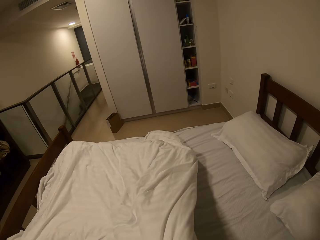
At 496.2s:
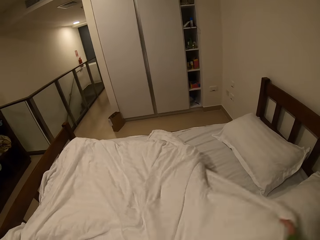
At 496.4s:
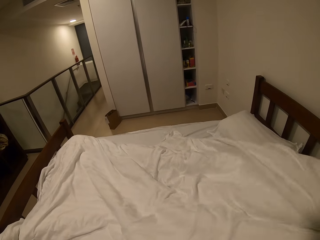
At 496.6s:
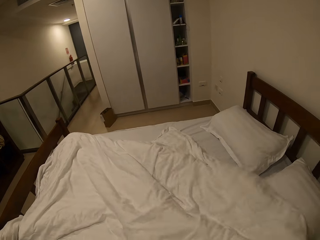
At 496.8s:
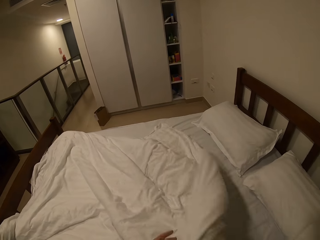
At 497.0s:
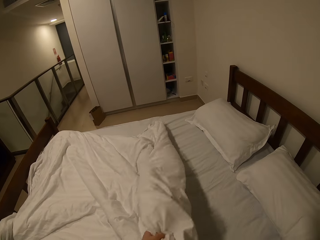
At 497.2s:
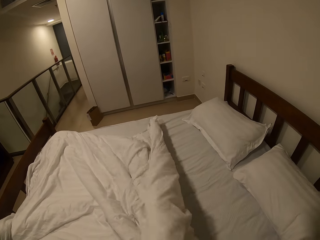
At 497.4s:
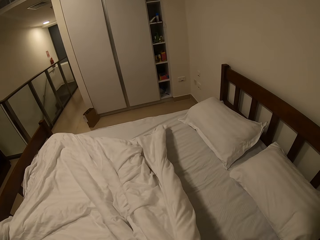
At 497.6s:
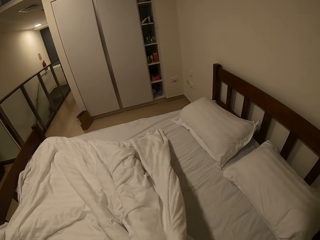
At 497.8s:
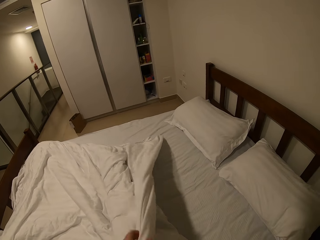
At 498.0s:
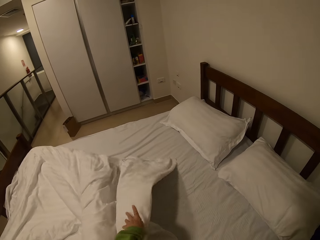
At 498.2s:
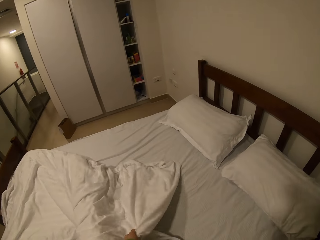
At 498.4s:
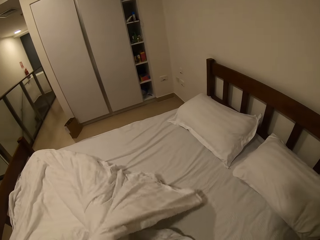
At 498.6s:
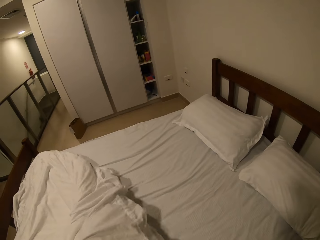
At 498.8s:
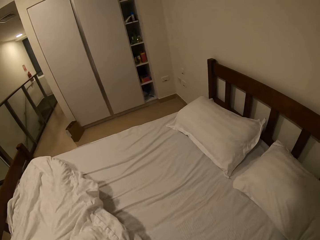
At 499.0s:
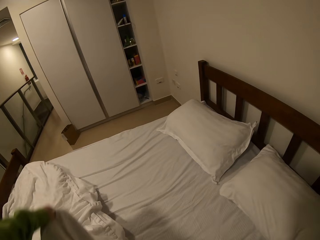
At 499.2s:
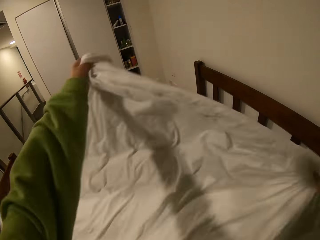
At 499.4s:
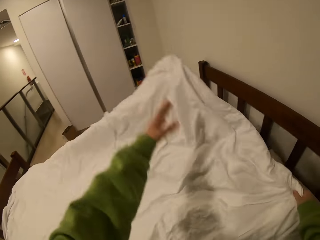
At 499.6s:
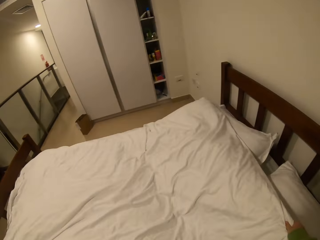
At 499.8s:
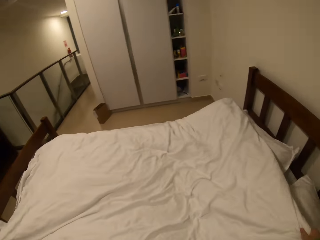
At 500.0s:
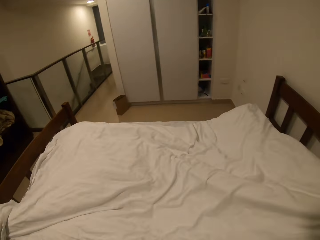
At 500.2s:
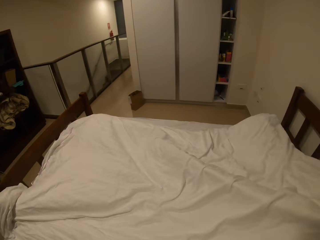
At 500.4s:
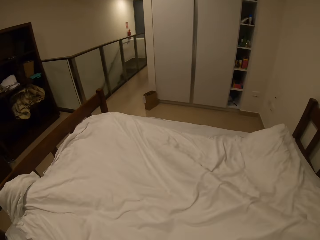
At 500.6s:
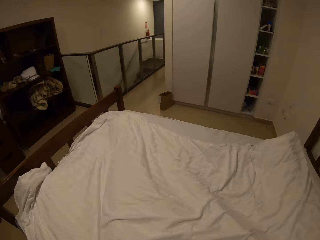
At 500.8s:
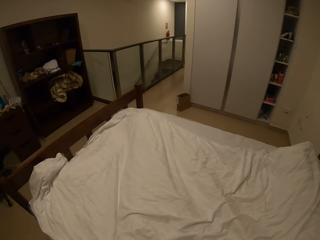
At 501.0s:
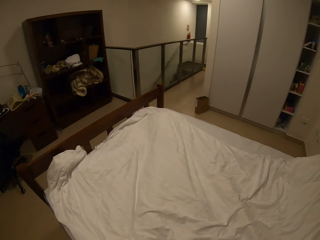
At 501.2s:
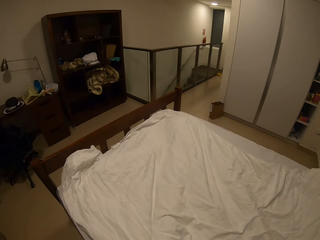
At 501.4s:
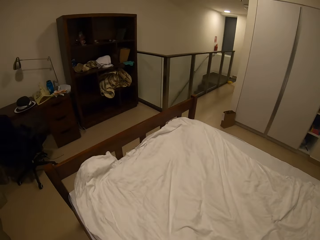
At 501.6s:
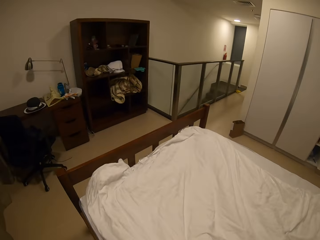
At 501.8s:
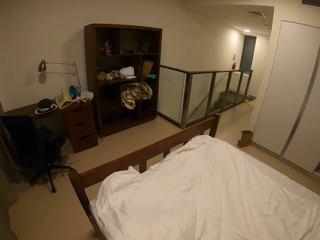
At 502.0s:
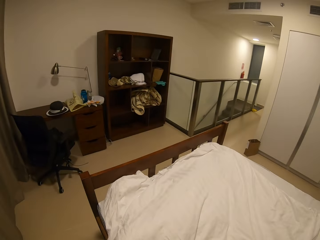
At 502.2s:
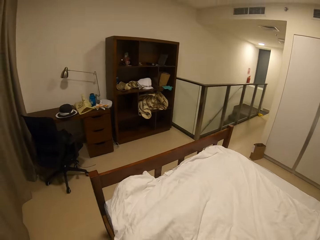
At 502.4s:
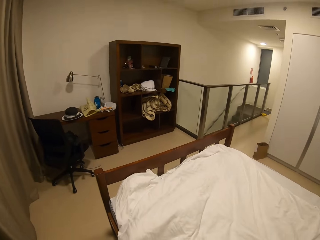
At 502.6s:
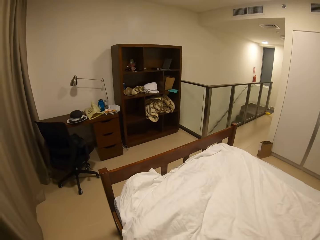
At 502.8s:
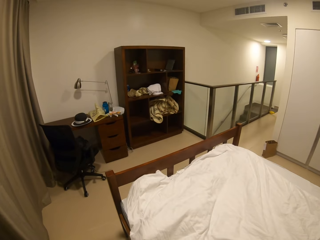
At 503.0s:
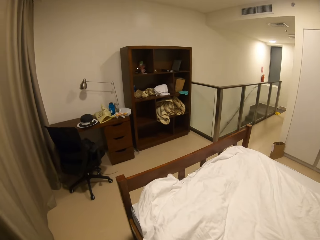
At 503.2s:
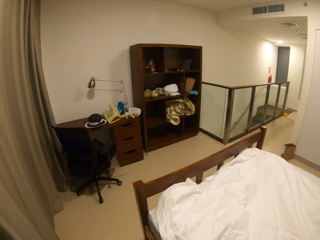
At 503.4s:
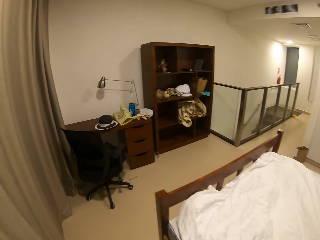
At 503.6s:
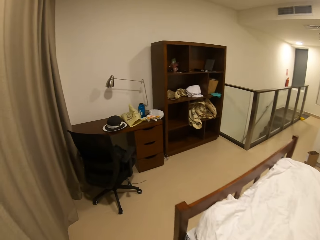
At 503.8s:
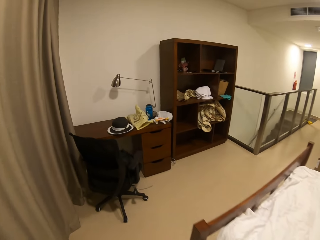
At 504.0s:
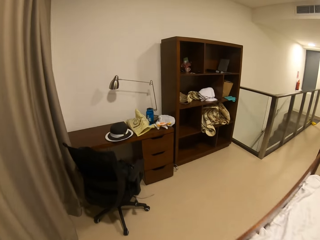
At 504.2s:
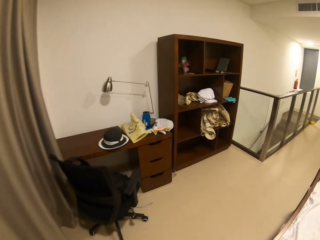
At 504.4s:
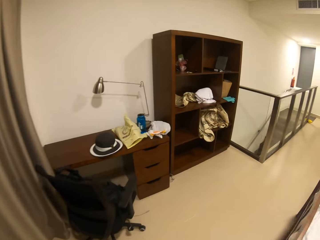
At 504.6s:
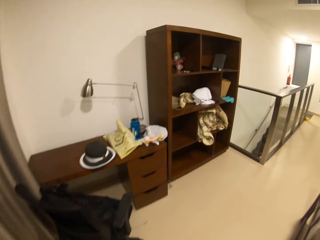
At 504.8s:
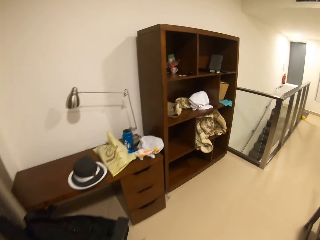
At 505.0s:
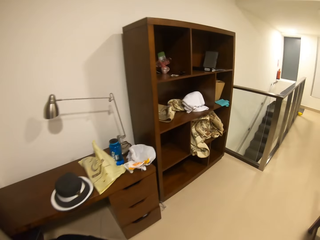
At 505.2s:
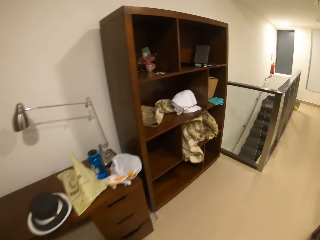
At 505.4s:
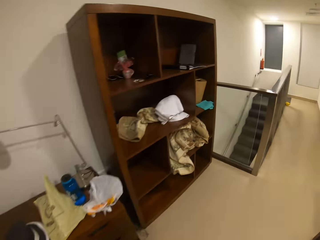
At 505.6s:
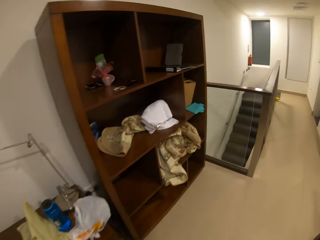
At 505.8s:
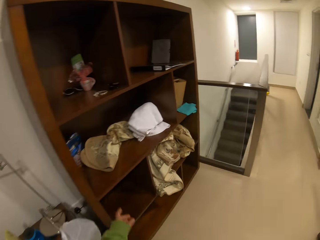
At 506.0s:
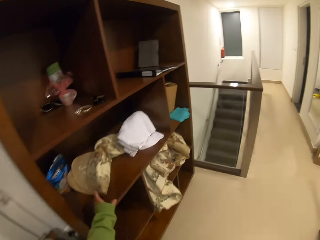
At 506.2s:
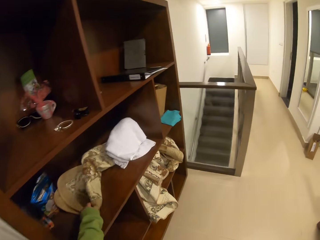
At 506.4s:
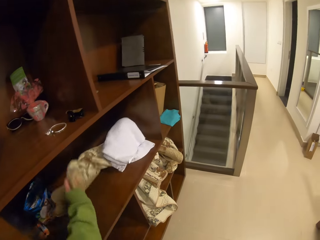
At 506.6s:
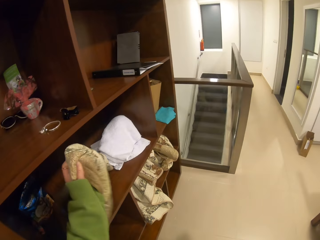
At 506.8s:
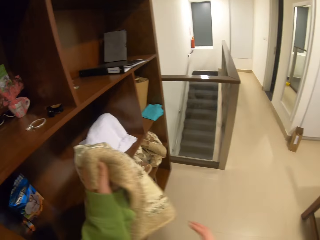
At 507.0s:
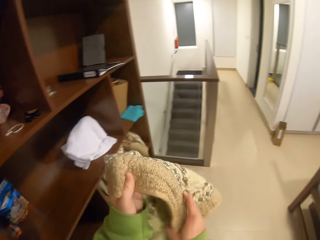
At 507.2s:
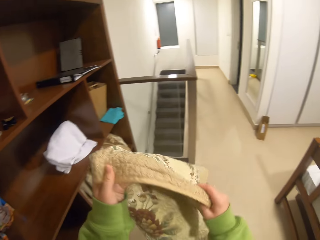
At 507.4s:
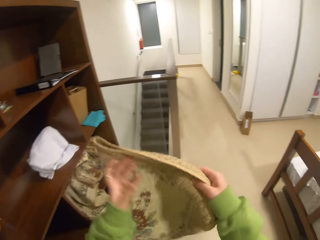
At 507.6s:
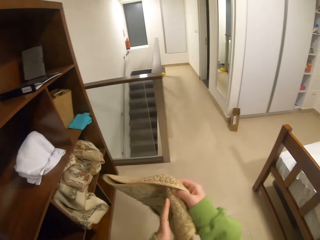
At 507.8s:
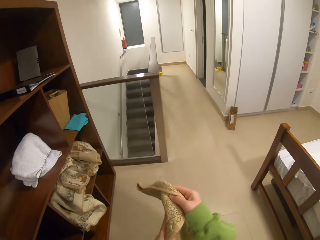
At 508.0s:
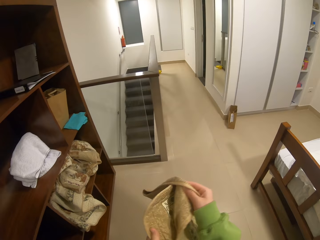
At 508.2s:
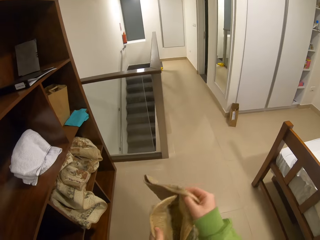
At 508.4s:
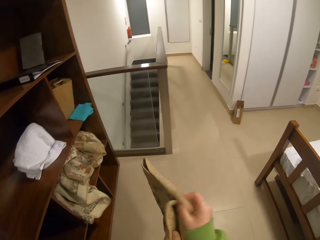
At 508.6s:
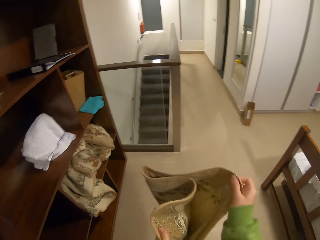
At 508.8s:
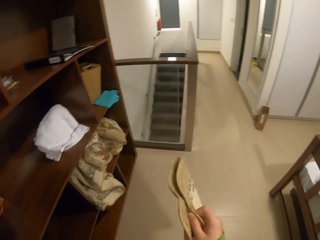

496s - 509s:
The camera wearer spreads the duvet on the bed. They walk along the bed. They walk towards the shelf. They take a cover or mat.

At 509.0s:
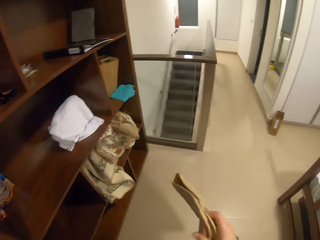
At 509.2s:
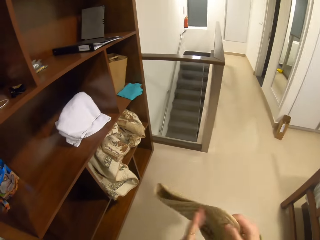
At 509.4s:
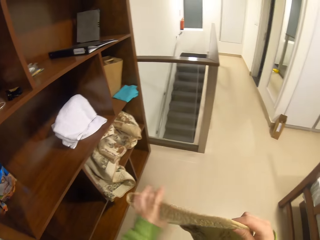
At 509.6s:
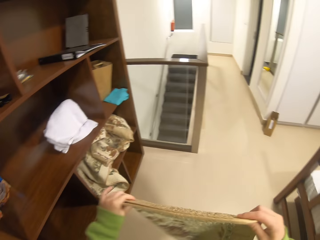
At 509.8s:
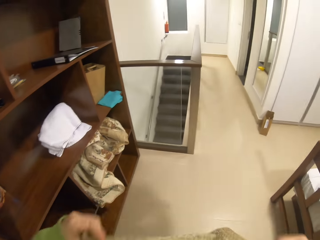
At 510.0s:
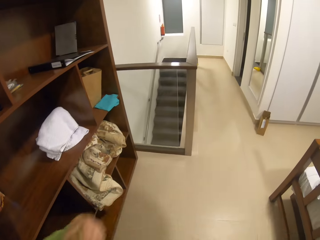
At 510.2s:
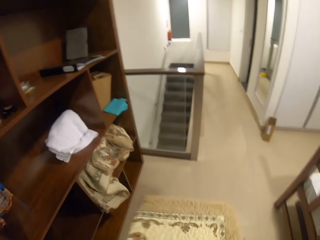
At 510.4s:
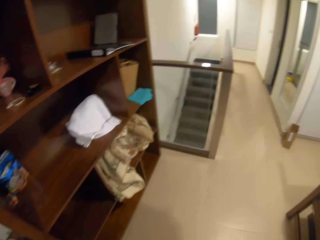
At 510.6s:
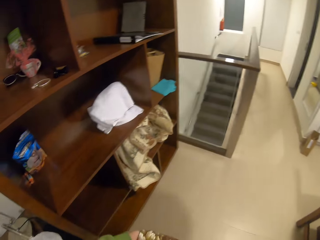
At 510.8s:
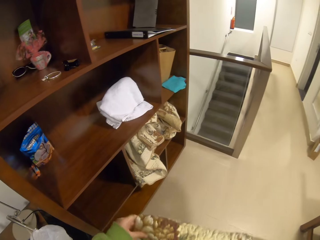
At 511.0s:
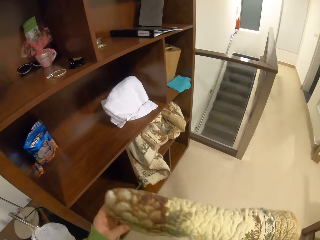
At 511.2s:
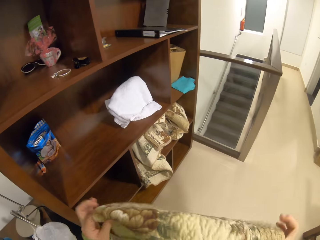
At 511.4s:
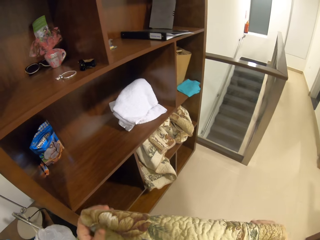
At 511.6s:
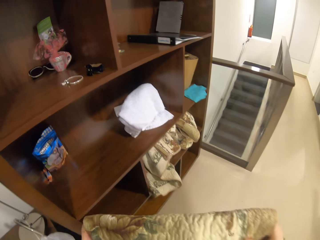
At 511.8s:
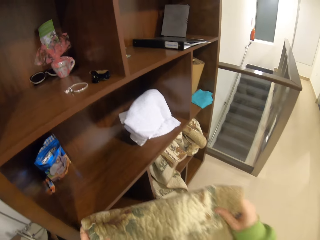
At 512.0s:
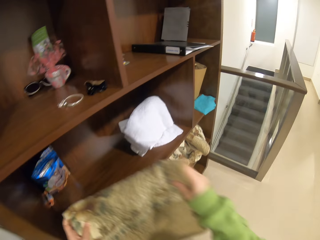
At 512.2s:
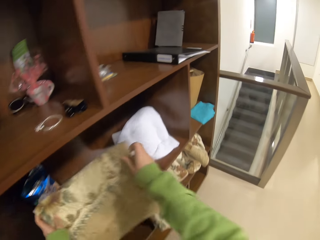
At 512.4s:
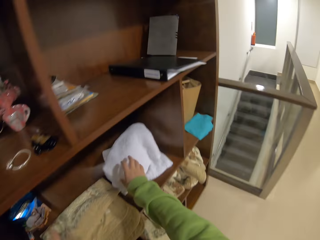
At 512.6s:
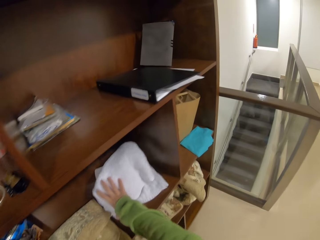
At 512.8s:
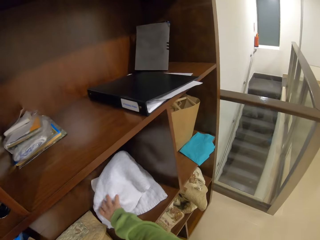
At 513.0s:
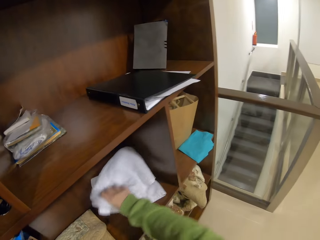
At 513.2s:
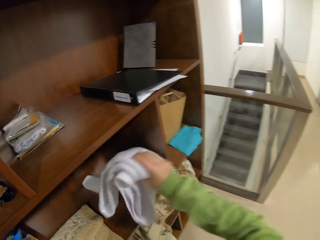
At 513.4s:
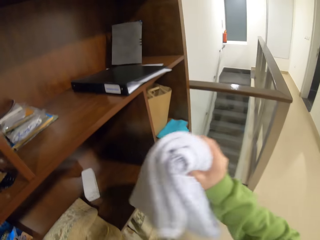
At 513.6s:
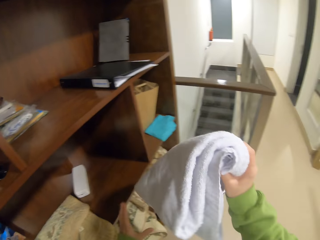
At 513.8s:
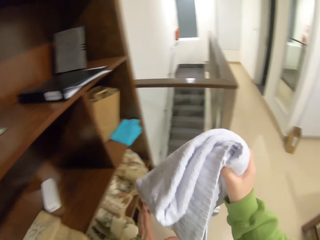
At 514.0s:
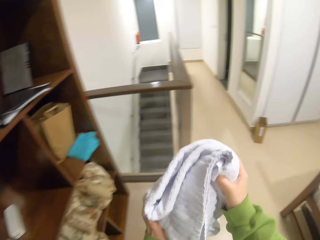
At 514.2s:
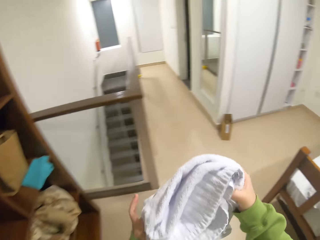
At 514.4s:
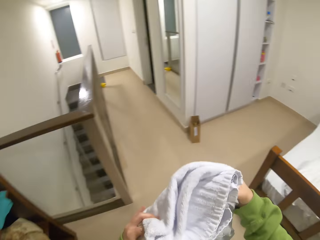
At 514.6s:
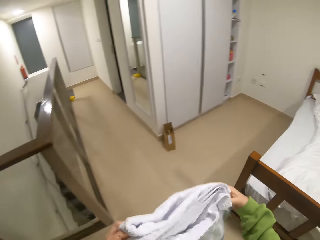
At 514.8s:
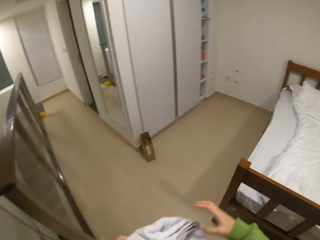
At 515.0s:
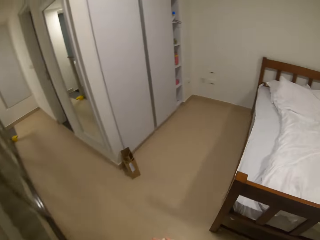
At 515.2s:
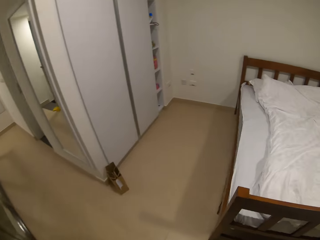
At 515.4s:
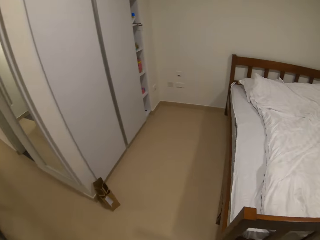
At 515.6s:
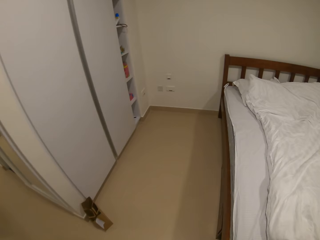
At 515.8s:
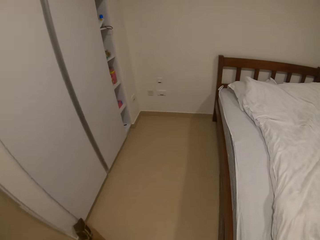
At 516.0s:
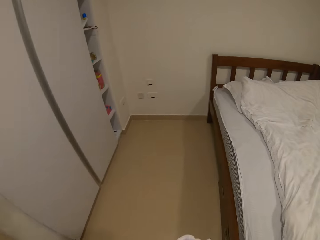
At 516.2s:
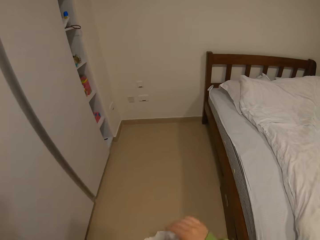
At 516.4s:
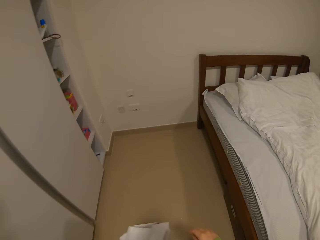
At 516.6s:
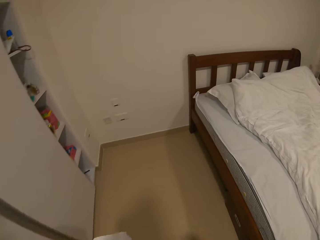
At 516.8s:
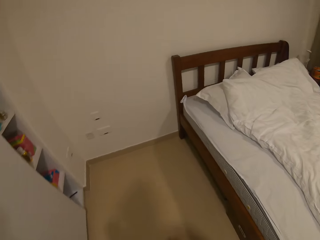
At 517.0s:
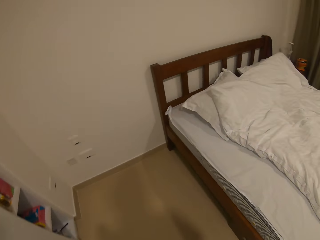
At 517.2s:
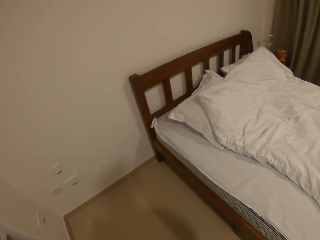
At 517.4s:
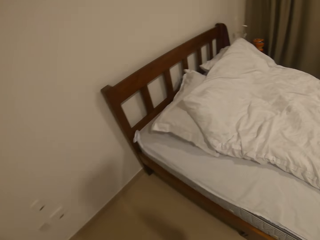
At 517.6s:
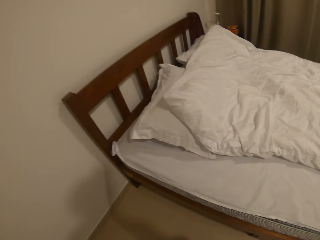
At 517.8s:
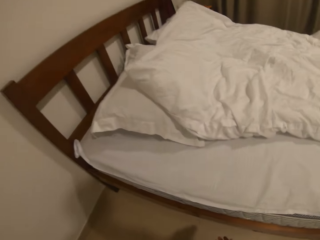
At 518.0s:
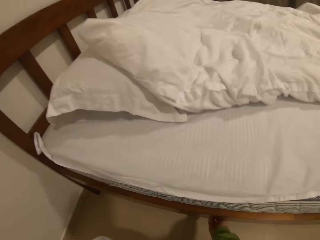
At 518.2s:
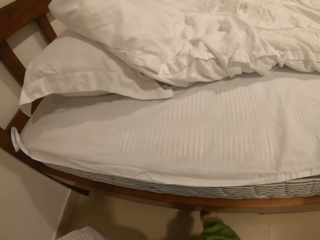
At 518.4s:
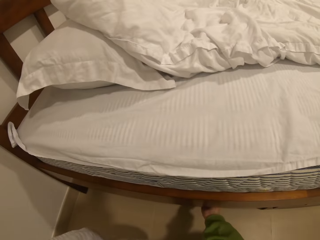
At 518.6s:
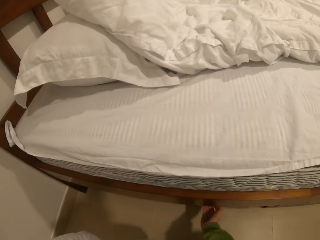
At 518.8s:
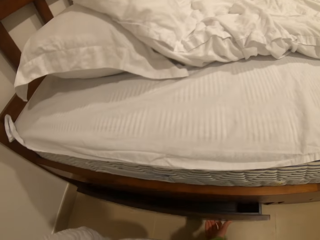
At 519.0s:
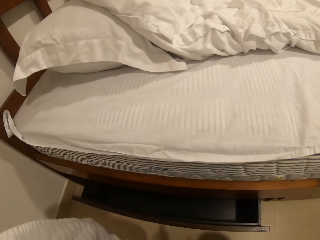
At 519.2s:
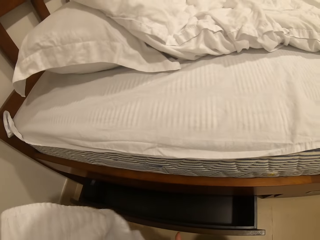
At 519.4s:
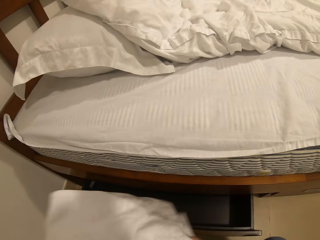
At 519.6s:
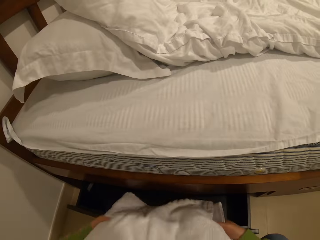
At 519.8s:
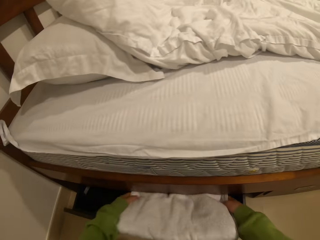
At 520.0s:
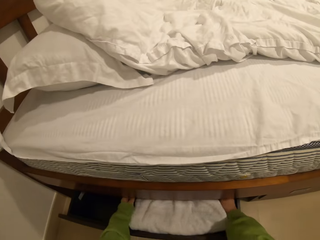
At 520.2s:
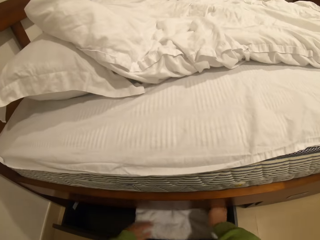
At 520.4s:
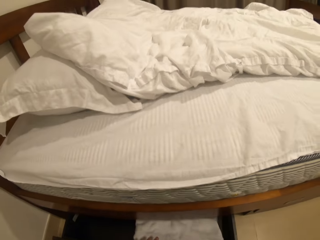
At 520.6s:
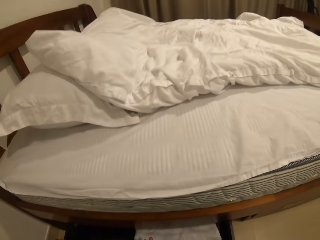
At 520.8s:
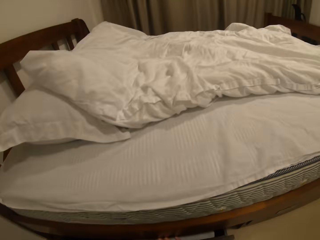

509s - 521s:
The camera wearer folds the cover. They put the cover in the shelf. They take the sheet. They walk towards the bed. They pull the drawer on the bed. They put the sheet in the drawer.
